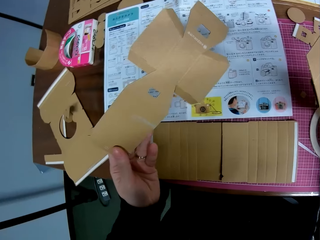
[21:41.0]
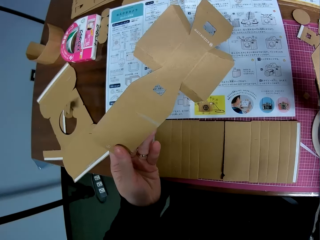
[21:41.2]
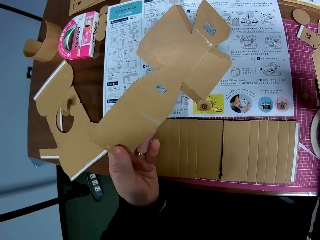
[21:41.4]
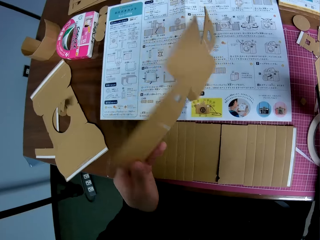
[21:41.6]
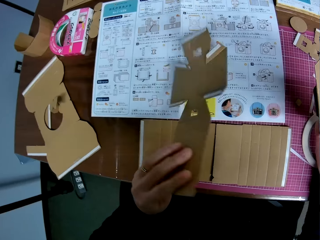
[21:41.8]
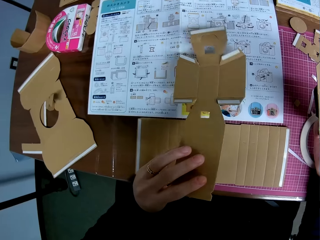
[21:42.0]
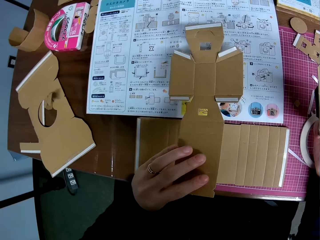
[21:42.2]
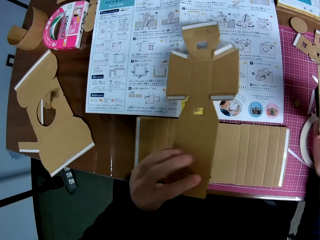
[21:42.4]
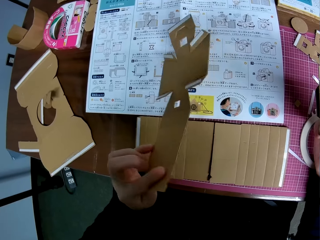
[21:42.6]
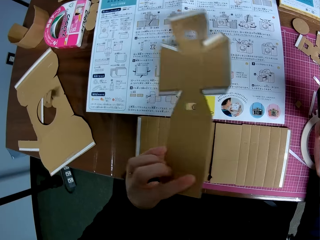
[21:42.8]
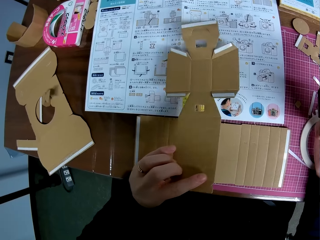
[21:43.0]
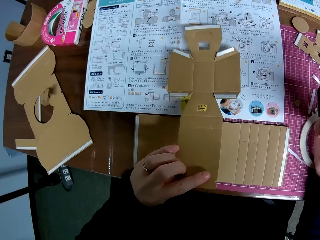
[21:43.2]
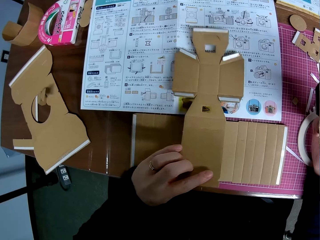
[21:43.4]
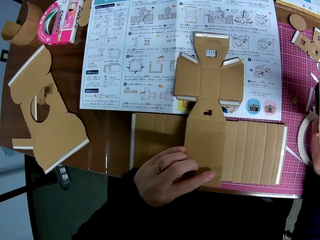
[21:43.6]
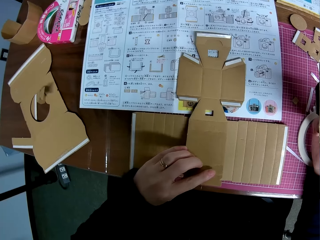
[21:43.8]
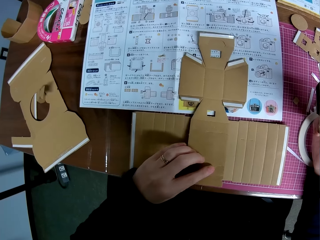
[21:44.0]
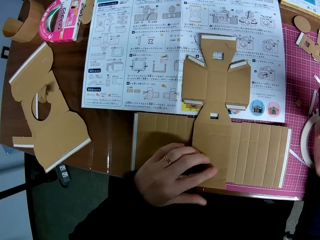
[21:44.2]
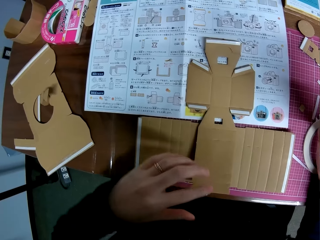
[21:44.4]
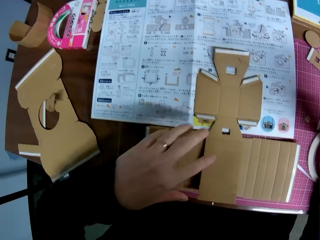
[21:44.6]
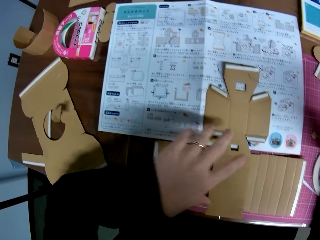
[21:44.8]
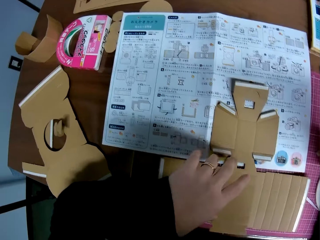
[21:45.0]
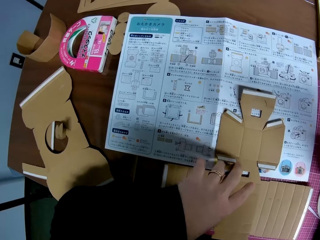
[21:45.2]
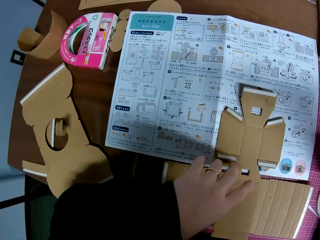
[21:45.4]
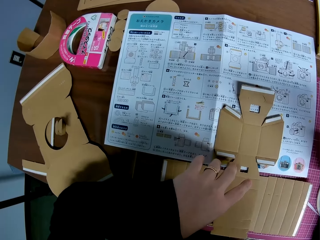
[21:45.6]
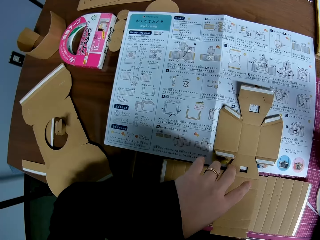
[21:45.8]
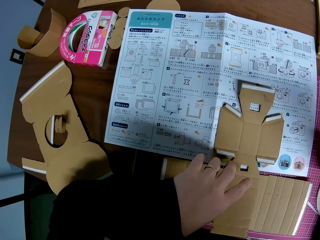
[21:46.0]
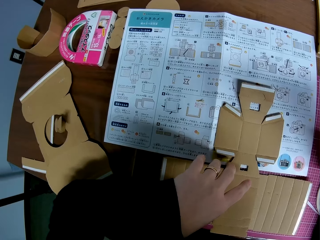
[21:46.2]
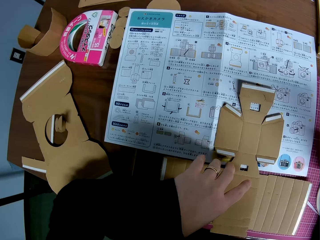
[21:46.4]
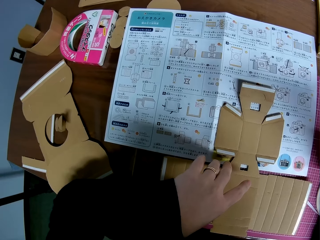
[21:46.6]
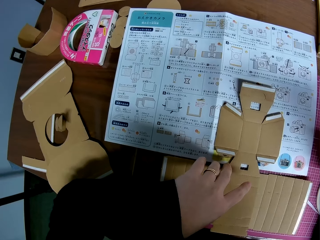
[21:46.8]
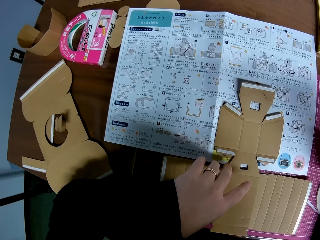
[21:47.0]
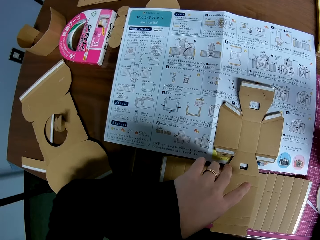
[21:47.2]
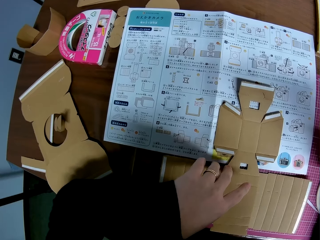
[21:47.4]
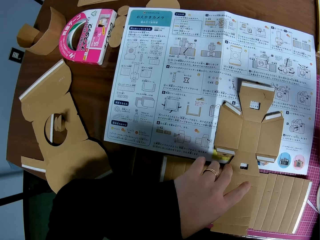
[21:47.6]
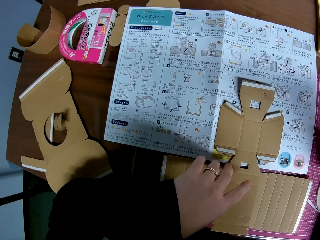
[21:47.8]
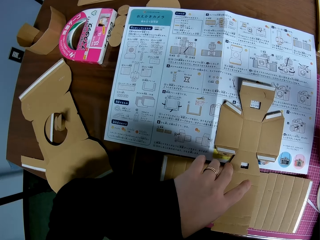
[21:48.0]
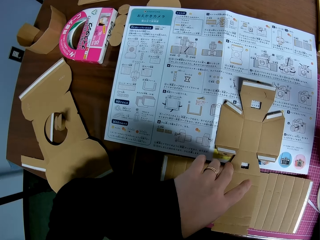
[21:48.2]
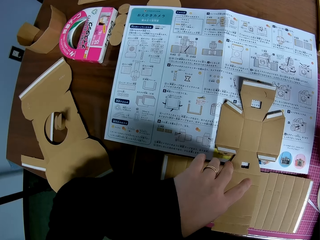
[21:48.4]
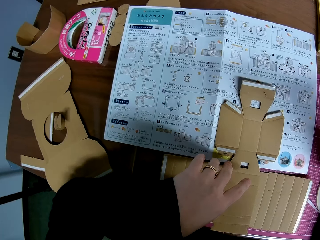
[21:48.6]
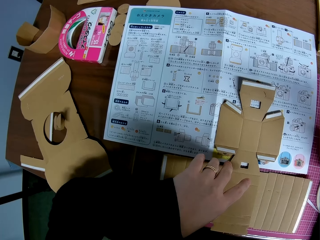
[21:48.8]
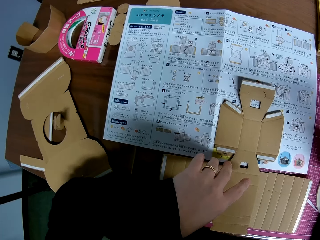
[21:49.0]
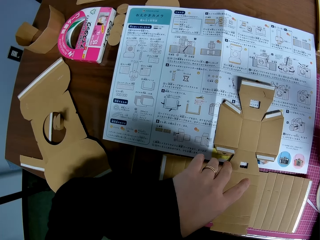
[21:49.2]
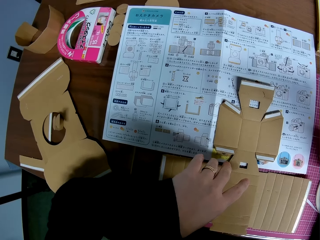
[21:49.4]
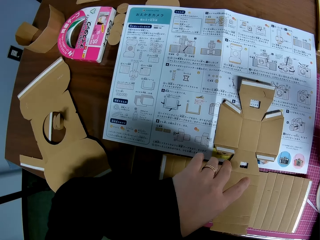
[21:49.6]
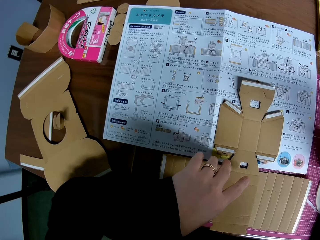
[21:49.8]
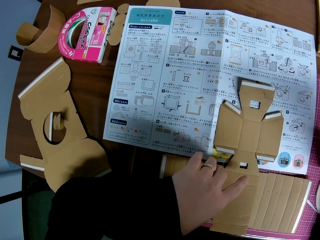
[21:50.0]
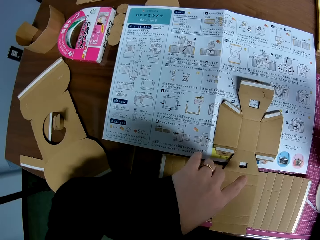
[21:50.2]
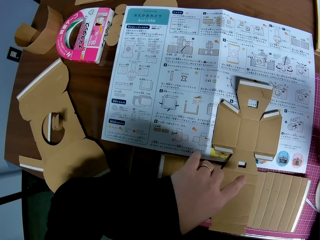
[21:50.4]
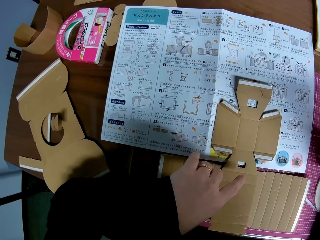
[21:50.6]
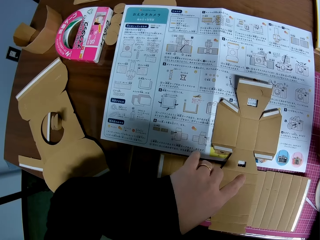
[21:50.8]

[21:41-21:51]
The camera wearer picks up the body model with her left hand. She observes the paperboards. She puts the body model in her left hand on the pieces on the cutting mat. She assembles the paperboards.

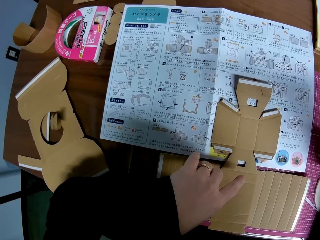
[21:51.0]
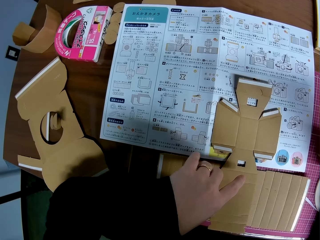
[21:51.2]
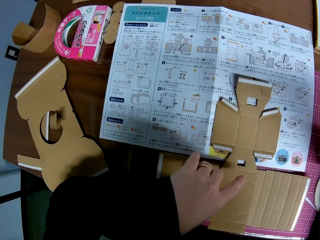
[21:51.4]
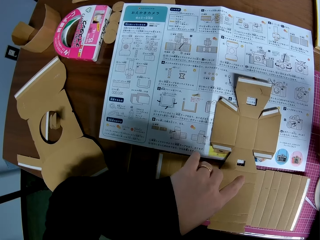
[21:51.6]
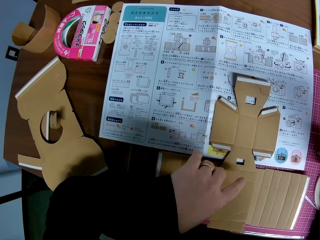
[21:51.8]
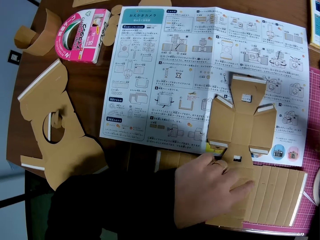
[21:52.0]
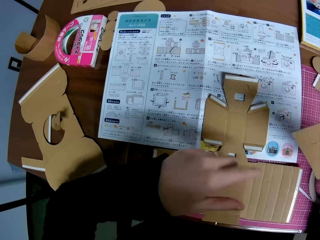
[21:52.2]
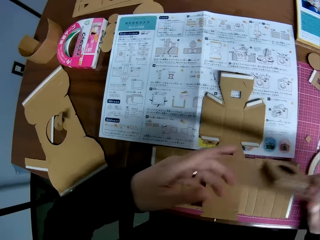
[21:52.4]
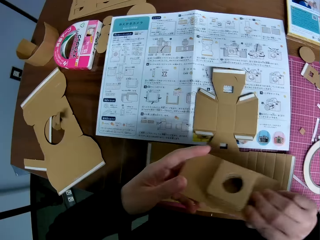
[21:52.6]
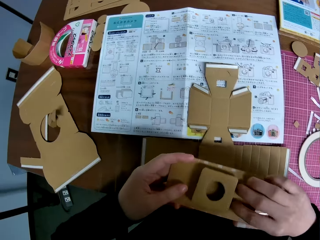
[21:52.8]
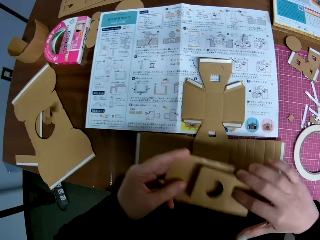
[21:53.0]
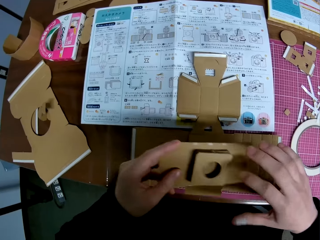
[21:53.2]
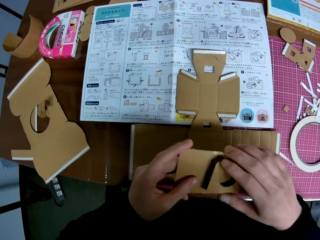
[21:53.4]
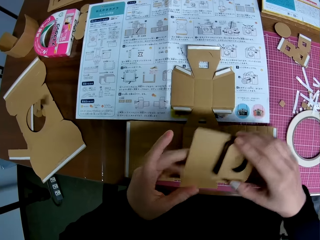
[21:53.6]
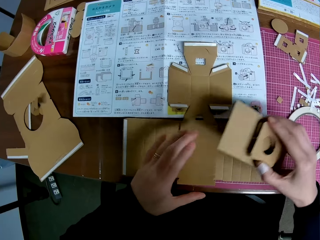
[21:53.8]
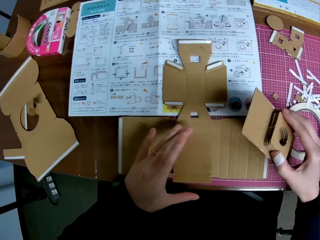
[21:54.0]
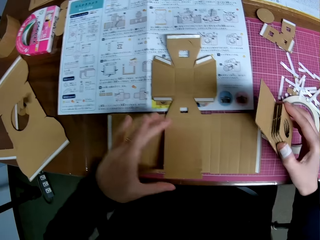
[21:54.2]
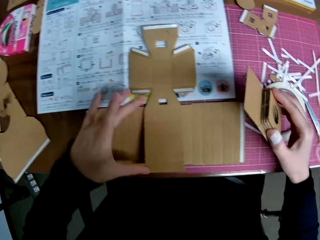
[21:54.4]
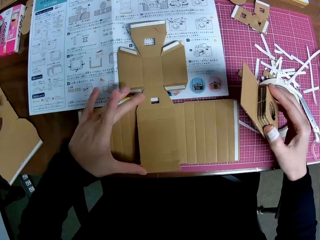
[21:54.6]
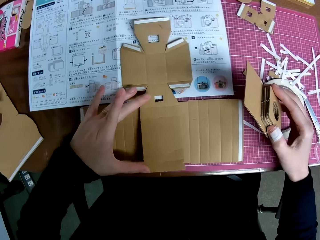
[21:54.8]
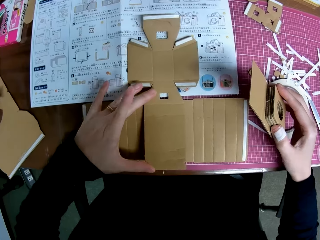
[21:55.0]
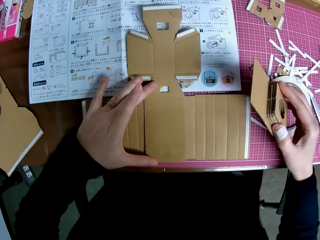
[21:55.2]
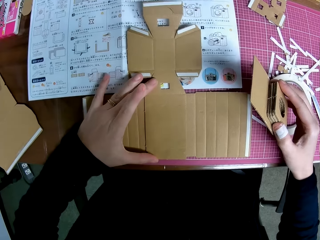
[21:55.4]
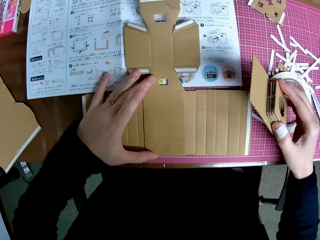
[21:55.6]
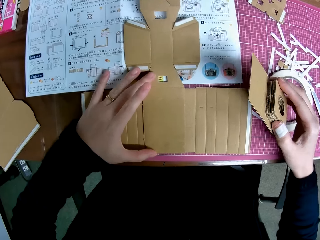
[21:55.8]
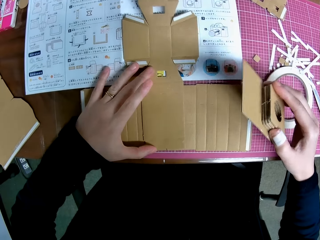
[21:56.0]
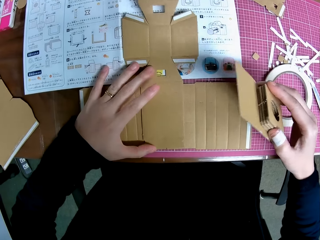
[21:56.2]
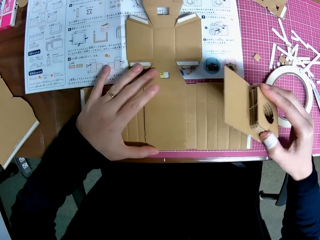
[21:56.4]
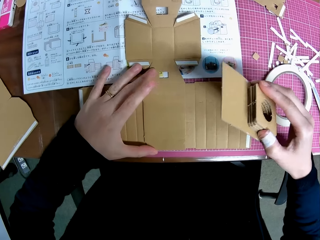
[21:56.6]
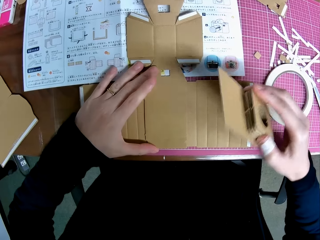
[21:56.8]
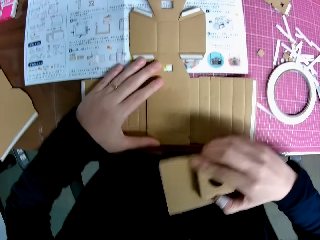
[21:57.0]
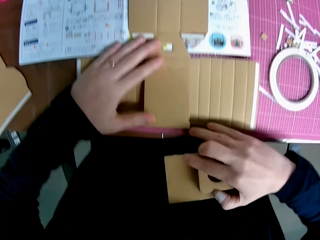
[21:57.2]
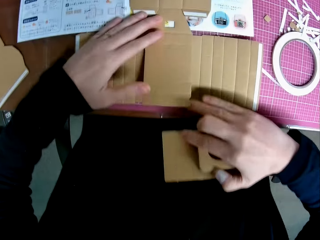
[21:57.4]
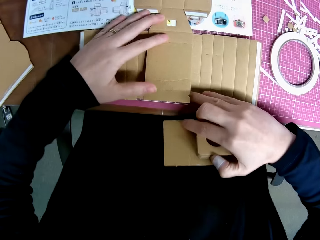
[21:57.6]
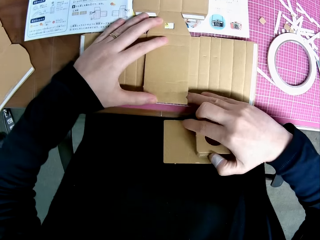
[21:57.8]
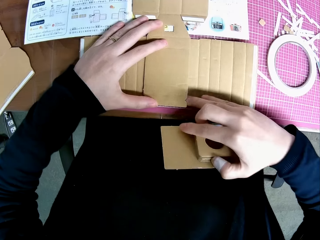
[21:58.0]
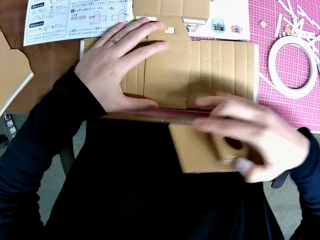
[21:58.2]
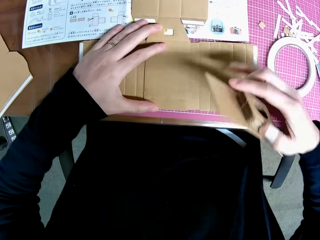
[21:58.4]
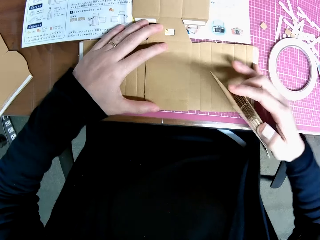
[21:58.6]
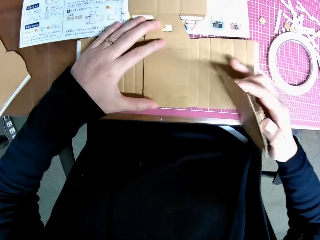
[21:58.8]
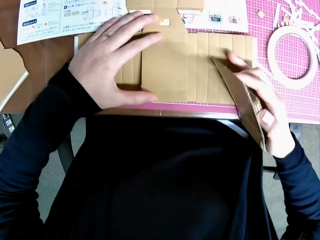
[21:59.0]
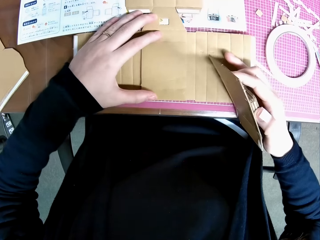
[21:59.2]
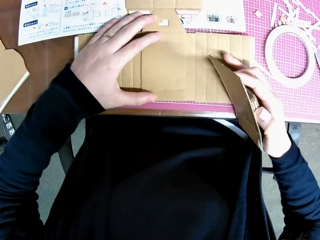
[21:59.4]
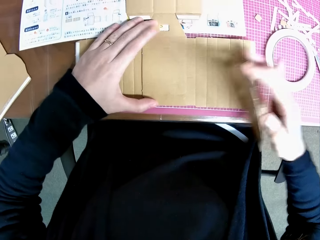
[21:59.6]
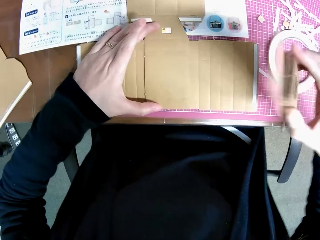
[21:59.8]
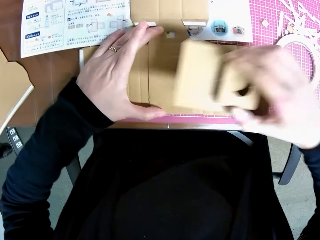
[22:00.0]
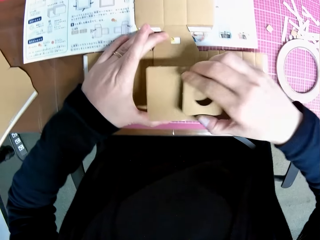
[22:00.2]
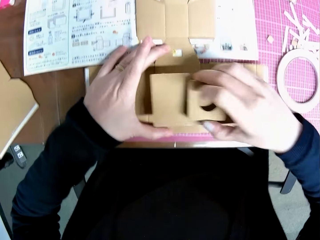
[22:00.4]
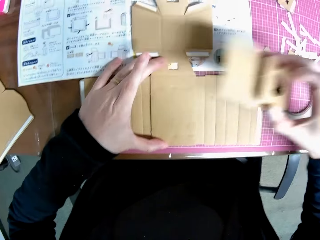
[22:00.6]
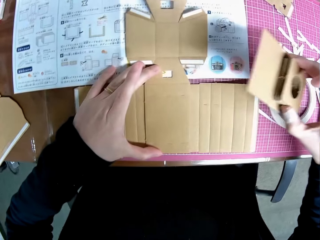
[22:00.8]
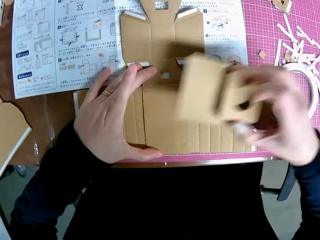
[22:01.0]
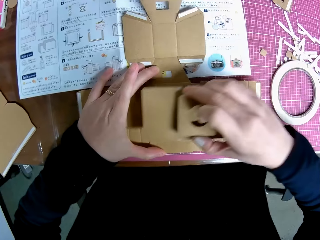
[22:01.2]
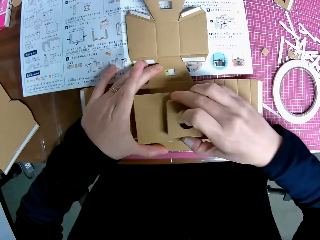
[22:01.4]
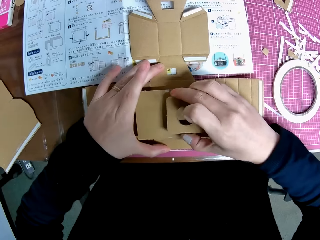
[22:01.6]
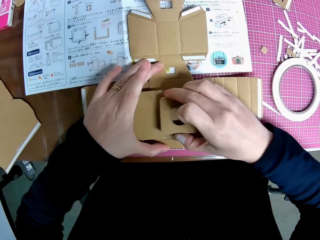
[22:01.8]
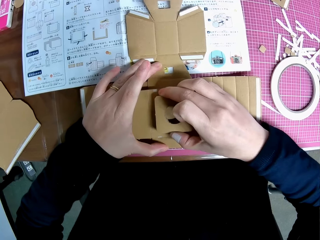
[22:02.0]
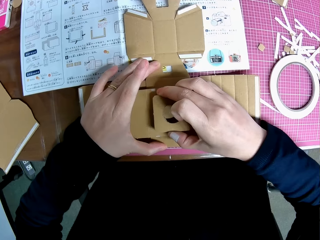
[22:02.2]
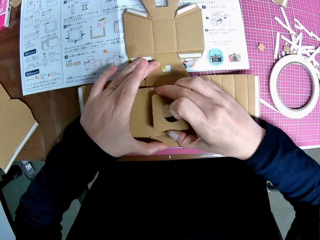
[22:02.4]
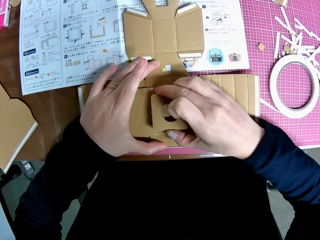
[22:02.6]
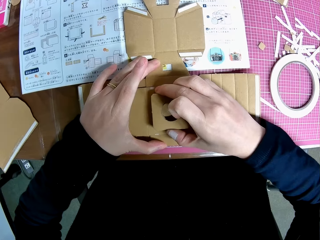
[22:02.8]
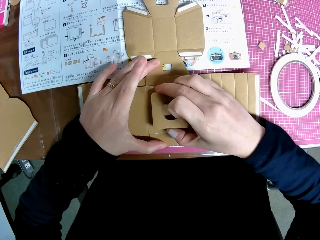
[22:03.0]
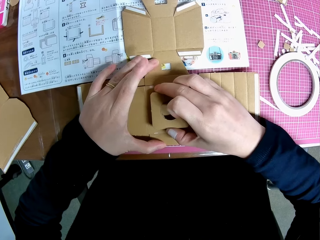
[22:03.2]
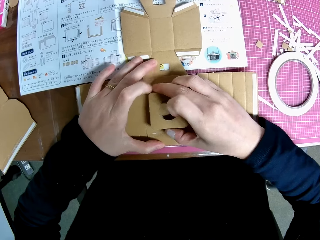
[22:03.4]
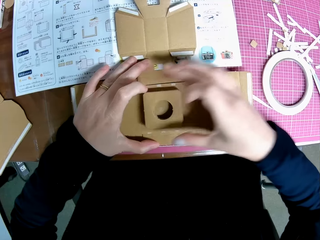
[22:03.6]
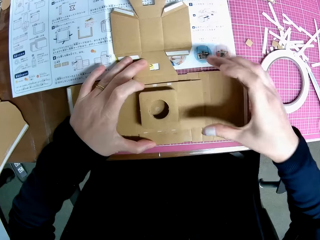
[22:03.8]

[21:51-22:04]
The camera wearer passes the lens model in her right hand to her left hand. She passes the lens model in her left hand to her right hand. She adjusts the body model on the pieces on the cutting mat with her left hand. She sticks the lens model to the body model.
